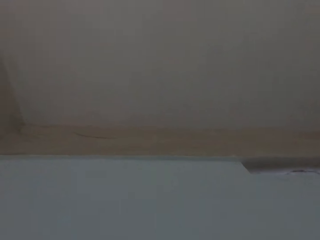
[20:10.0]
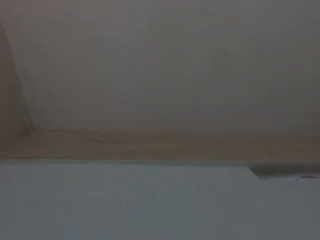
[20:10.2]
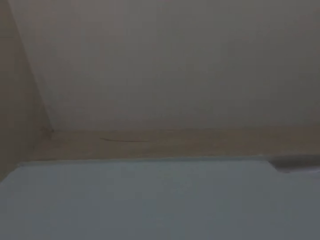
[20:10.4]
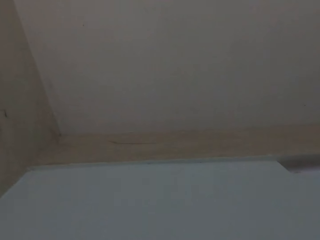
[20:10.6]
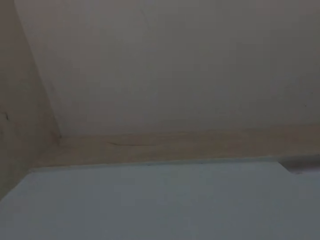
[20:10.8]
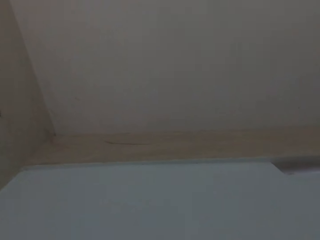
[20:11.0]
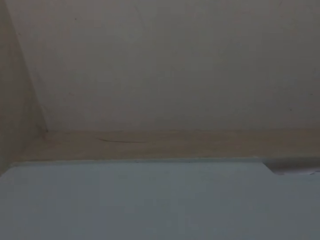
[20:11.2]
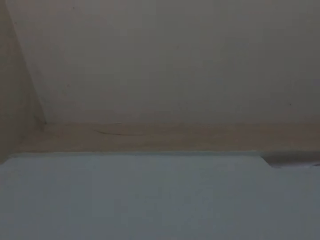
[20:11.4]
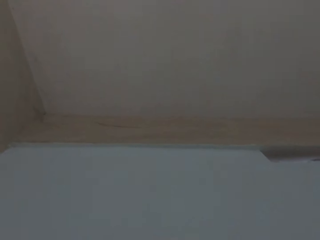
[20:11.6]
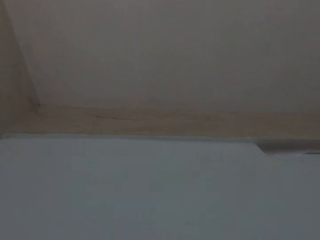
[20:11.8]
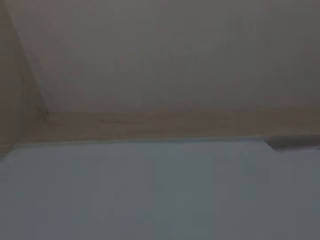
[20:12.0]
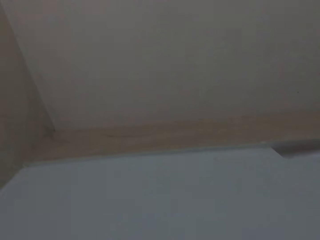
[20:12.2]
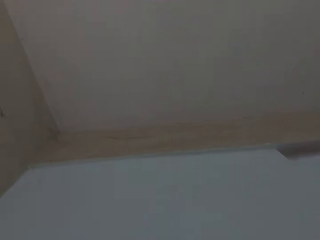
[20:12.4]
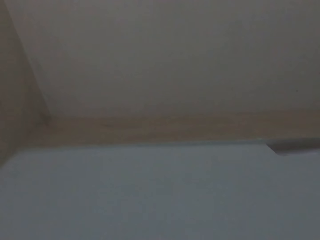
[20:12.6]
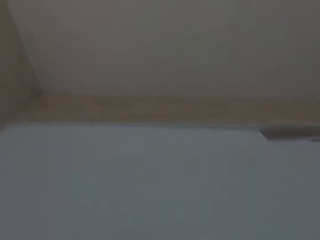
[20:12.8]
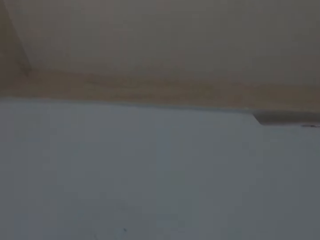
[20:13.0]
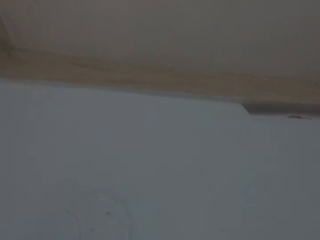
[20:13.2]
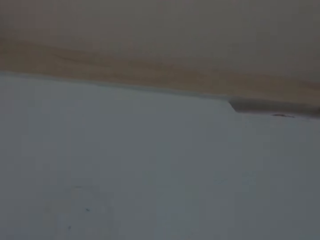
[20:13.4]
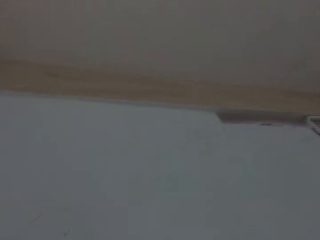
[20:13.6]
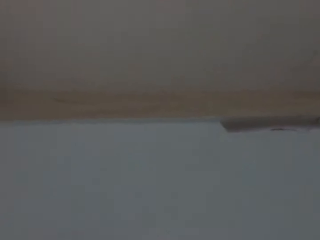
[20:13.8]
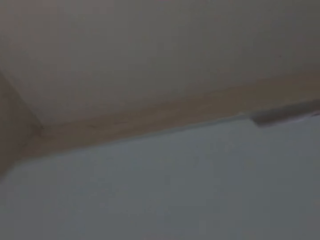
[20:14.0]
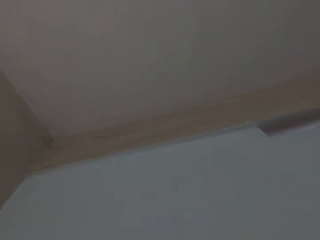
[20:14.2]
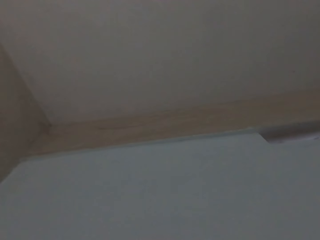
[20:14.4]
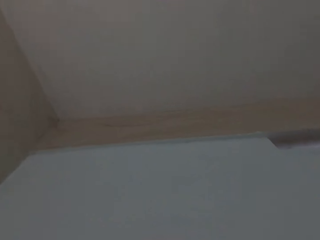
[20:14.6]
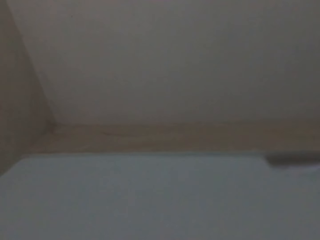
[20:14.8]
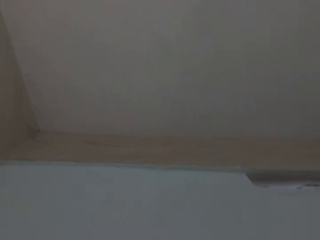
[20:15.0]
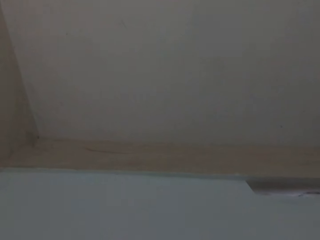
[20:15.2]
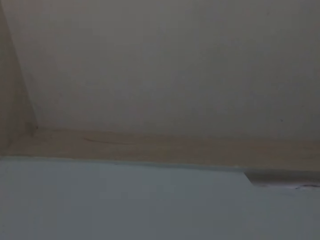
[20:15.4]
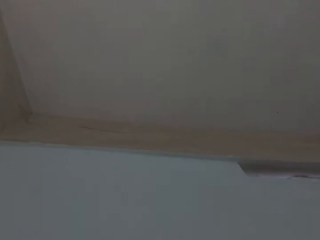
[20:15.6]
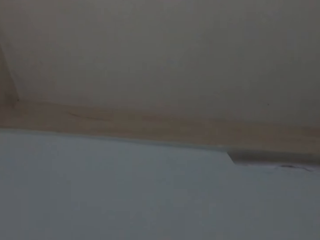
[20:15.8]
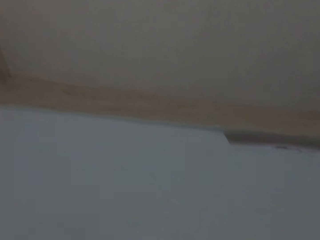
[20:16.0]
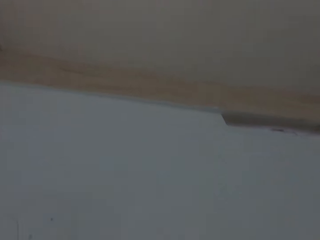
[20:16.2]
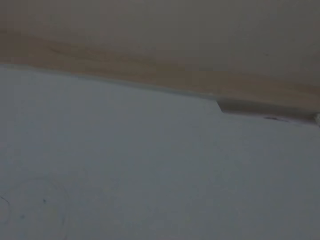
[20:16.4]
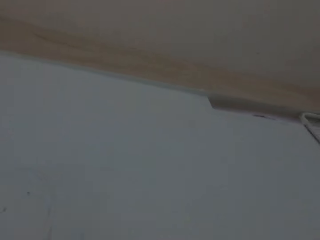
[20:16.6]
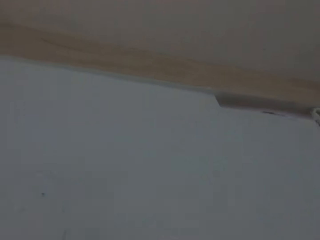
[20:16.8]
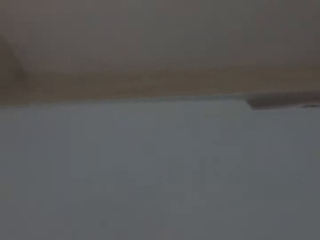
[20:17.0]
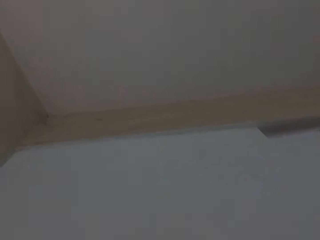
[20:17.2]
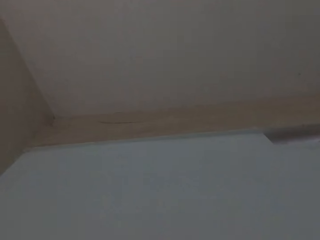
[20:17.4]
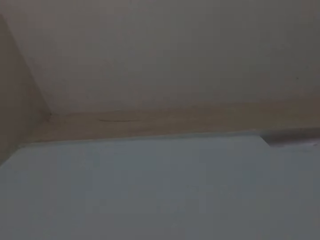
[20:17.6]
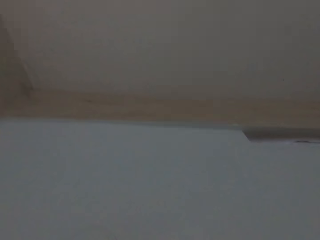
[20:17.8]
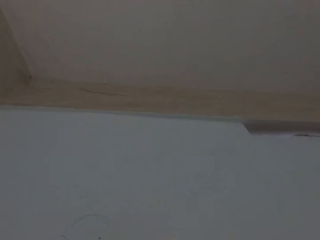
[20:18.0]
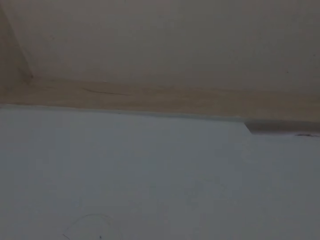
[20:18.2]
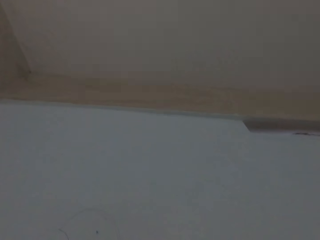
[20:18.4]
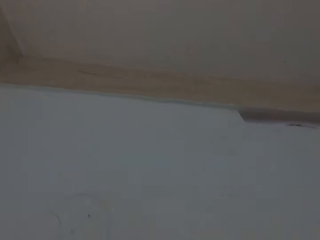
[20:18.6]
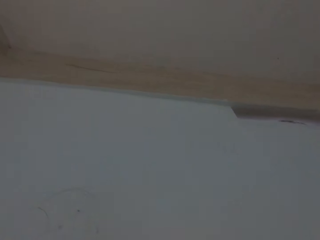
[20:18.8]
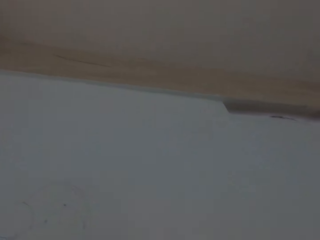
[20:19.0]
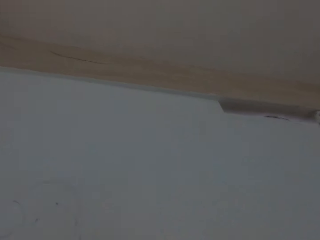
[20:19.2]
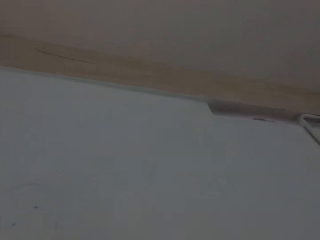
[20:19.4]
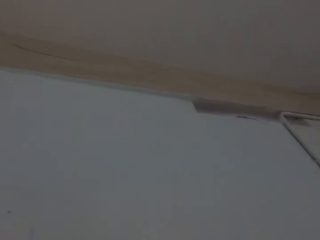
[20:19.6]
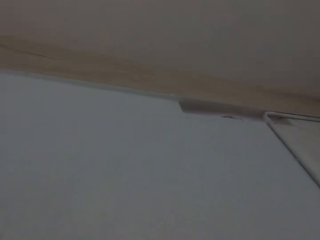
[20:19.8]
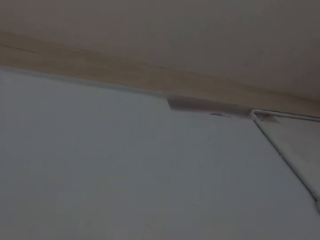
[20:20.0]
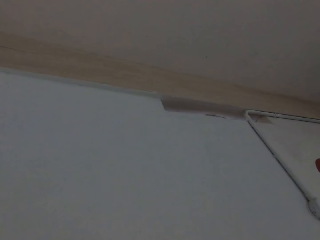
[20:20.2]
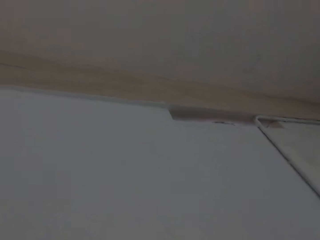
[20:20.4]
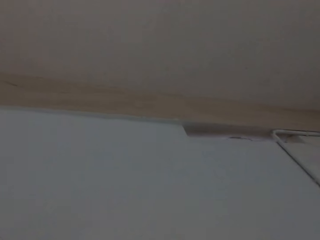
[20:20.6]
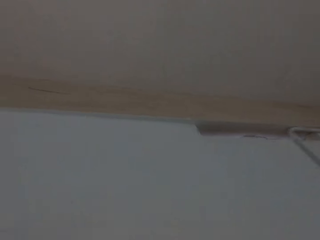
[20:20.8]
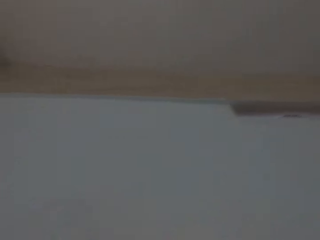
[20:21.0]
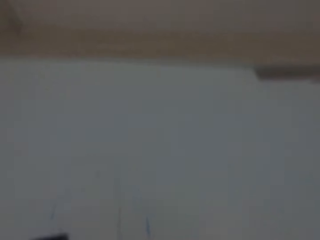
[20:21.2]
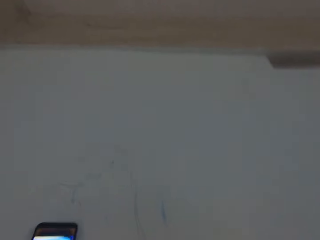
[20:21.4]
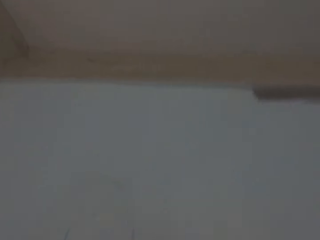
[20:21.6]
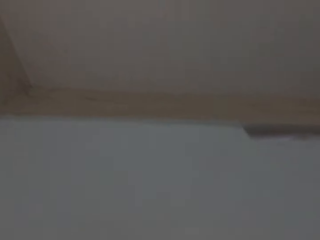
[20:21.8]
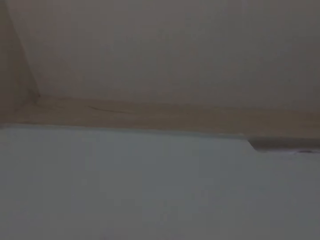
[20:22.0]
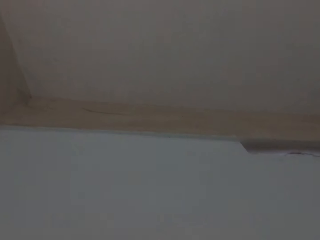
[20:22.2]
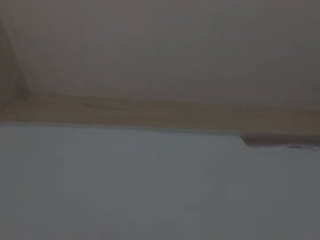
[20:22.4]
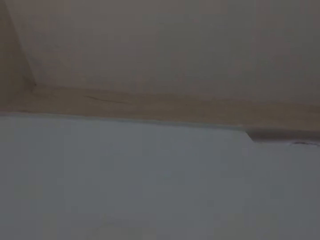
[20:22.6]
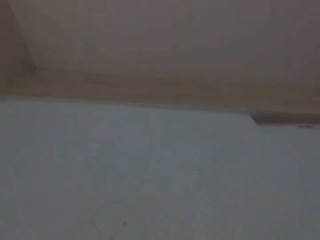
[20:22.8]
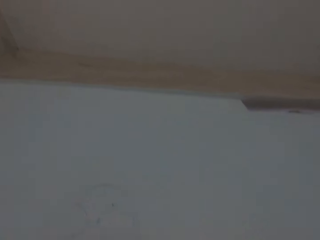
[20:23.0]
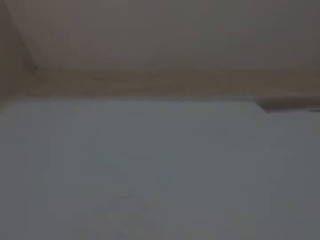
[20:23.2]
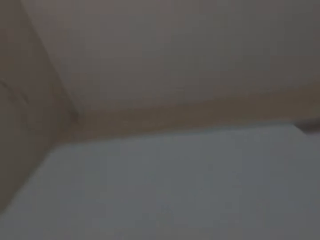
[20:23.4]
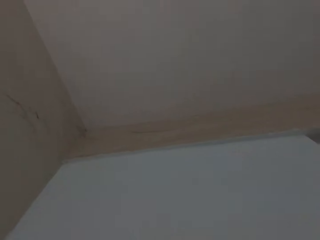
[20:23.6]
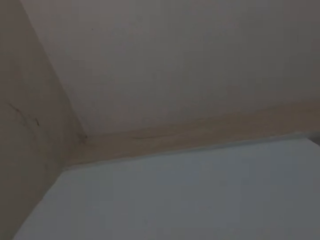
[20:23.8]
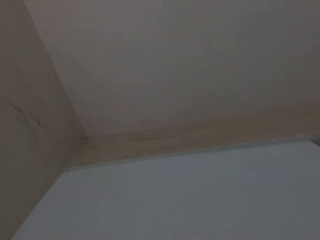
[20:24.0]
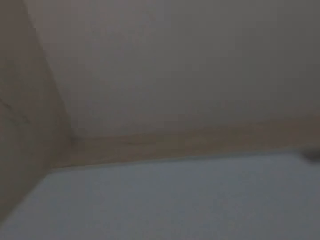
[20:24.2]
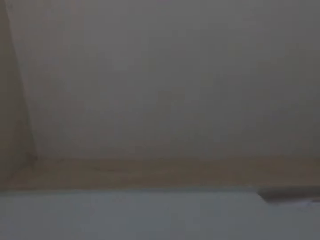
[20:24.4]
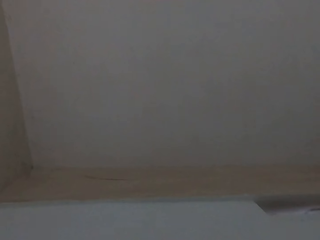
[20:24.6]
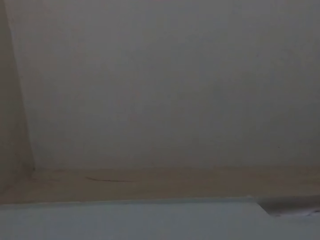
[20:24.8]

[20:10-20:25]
The camera wearer looks at the wall. He holds the phone with his left hand.

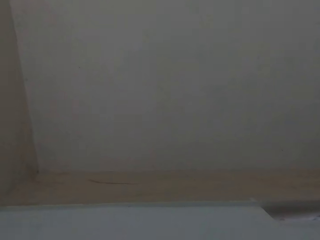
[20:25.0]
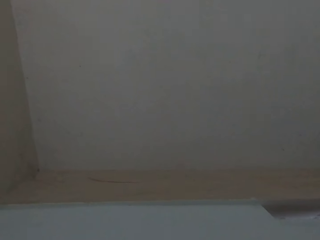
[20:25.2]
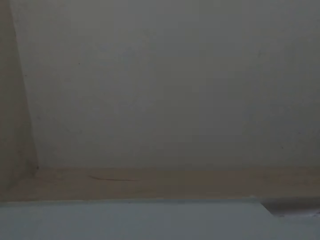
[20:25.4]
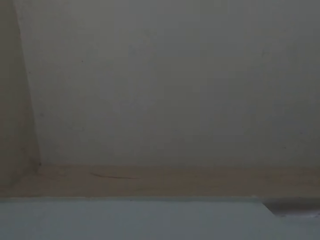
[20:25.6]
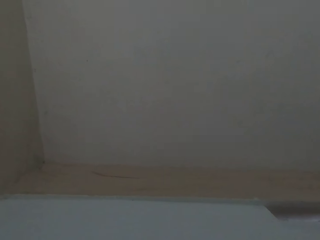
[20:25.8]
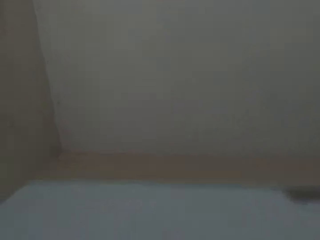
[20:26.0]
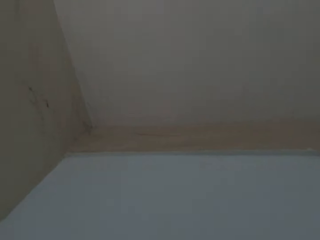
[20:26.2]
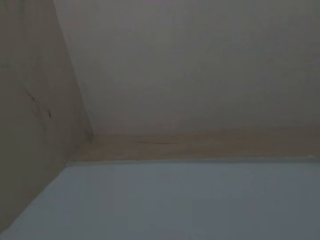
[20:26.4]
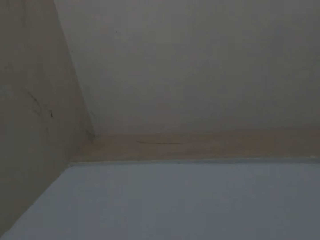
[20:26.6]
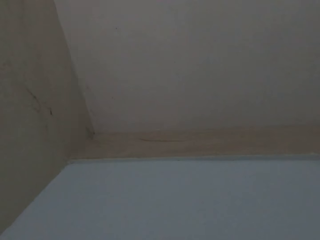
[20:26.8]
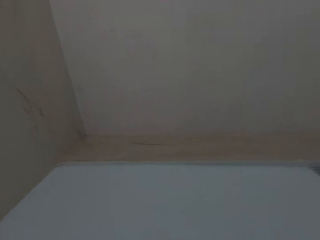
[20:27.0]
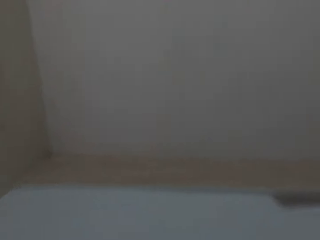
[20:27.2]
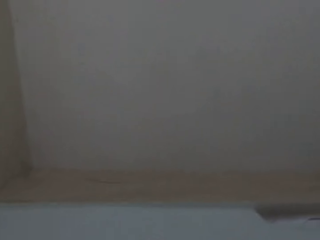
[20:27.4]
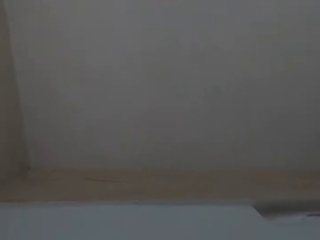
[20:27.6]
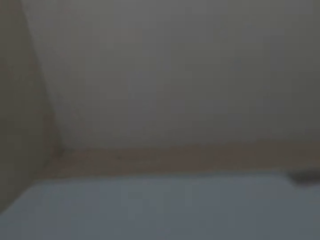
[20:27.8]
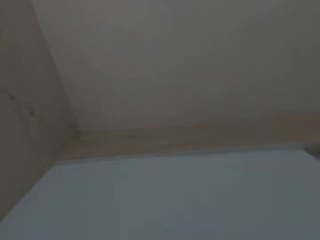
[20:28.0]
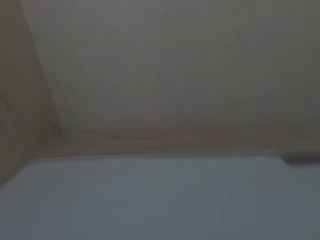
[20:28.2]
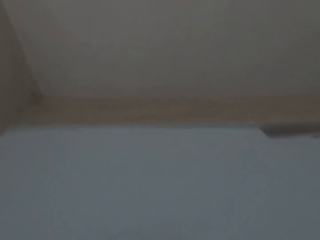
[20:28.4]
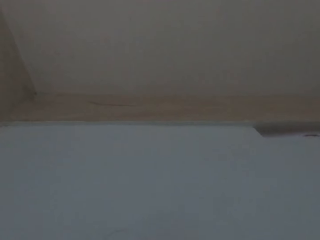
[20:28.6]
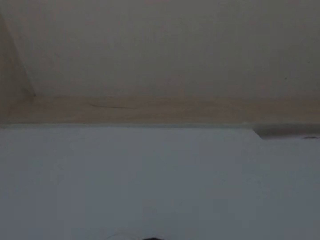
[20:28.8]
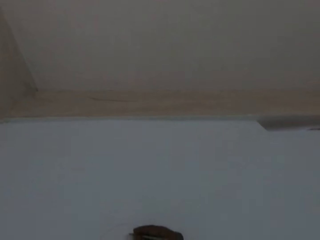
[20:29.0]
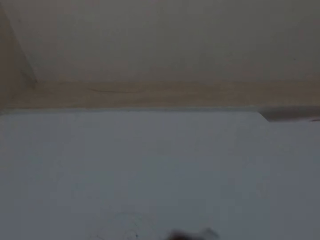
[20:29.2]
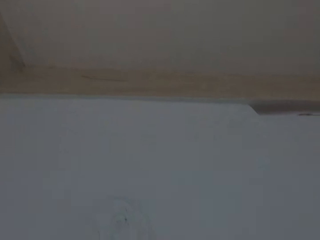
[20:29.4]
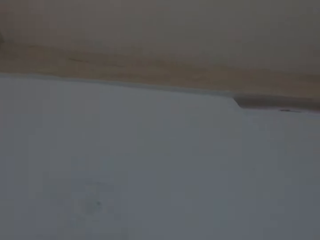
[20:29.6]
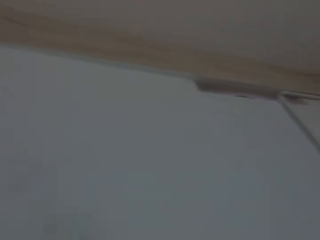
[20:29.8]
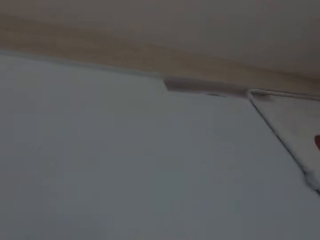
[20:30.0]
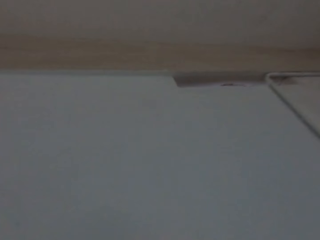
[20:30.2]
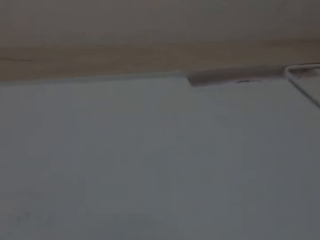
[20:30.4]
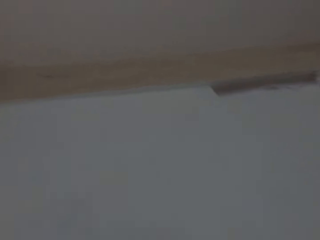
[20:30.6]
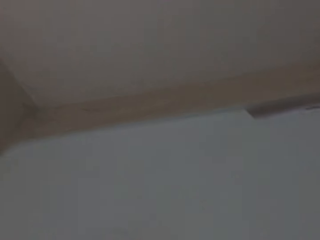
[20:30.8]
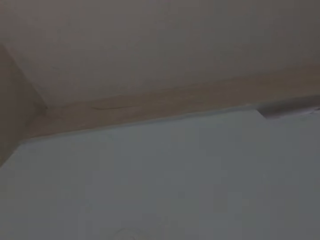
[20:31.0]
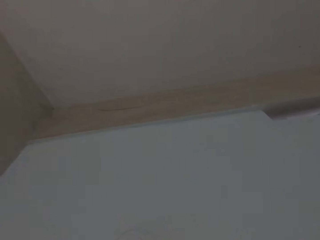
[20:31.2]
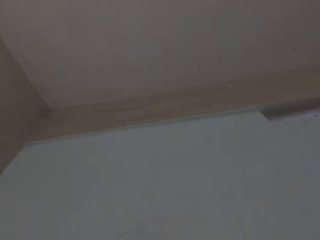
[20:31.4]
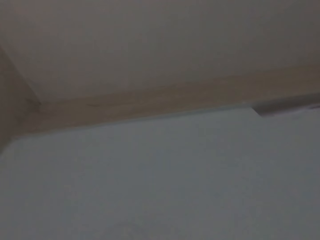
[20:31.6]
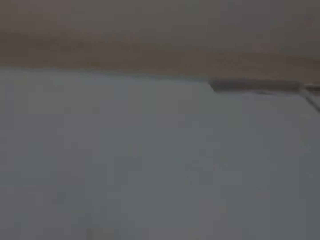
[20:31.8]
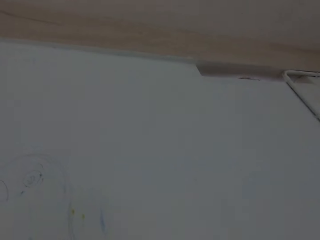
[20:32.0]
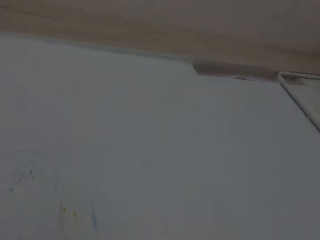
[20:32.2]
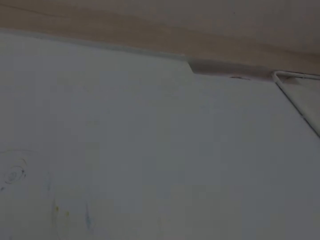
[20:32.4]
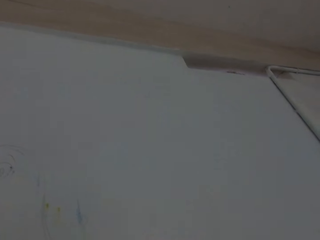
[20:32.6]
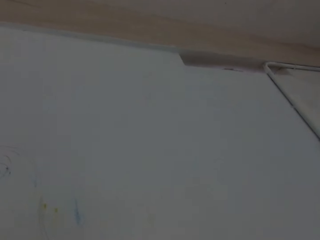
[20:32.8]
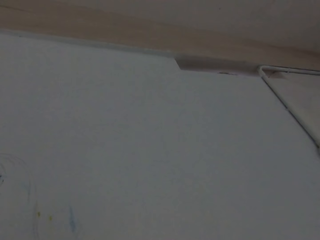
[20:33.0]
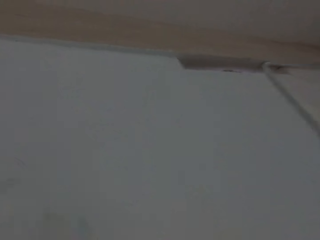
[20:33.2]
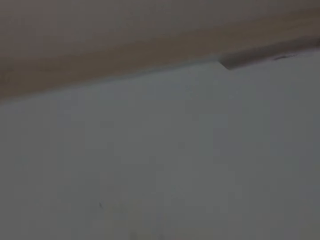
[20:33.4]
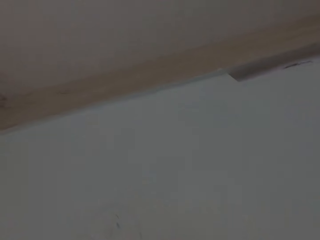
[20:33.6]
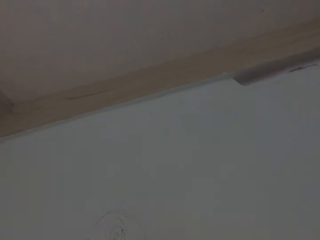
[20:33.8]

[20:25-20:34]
The camera wearer draws on the wall with a pencil in his right hand.
